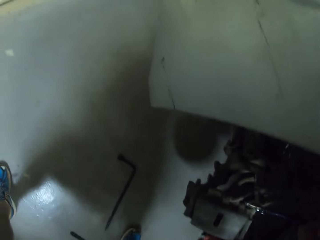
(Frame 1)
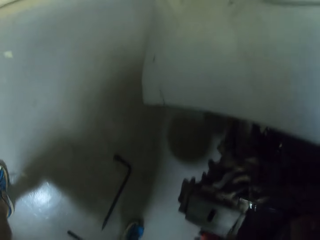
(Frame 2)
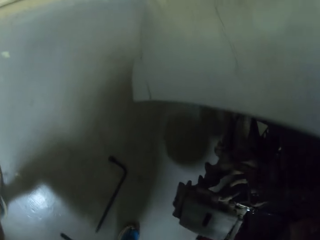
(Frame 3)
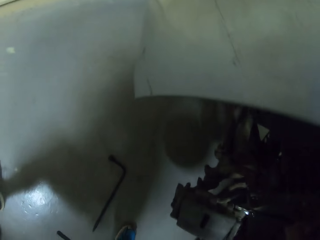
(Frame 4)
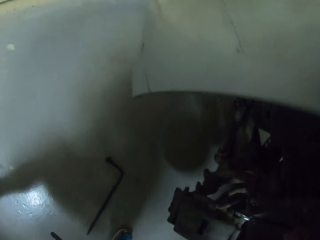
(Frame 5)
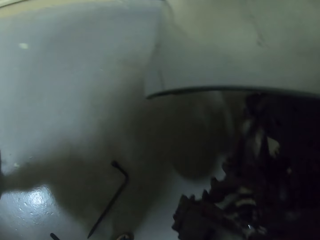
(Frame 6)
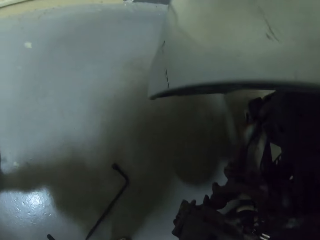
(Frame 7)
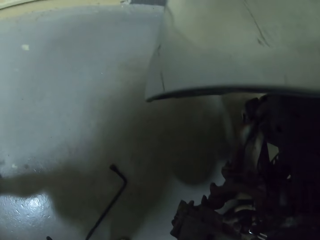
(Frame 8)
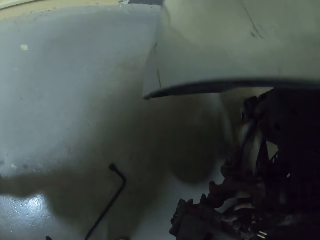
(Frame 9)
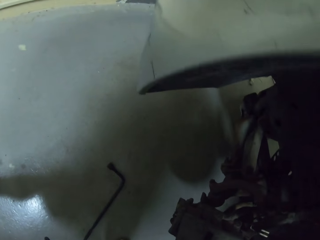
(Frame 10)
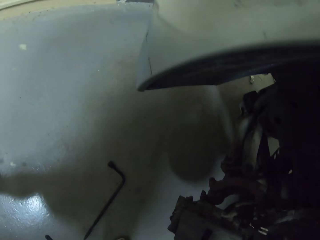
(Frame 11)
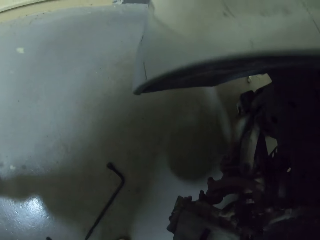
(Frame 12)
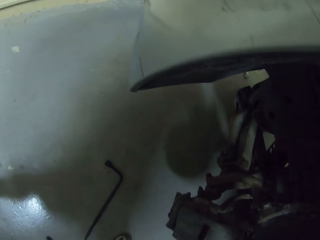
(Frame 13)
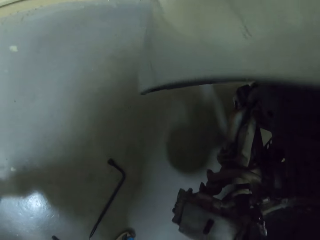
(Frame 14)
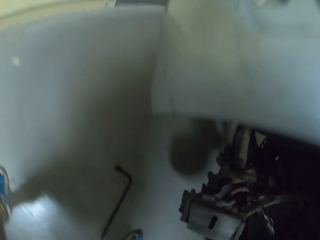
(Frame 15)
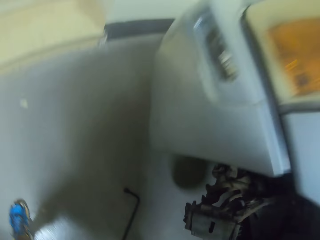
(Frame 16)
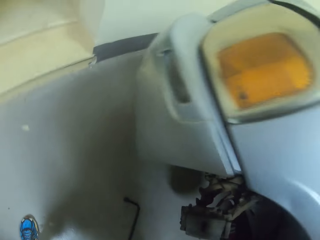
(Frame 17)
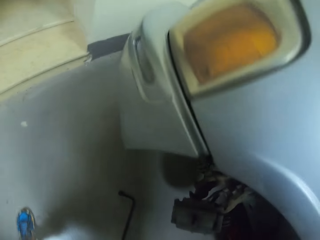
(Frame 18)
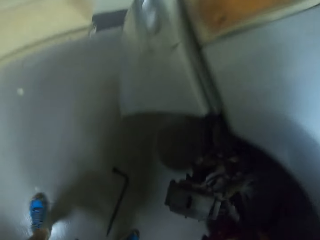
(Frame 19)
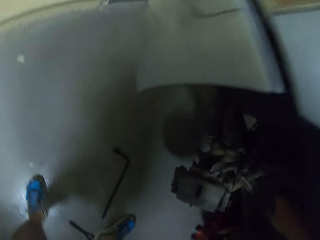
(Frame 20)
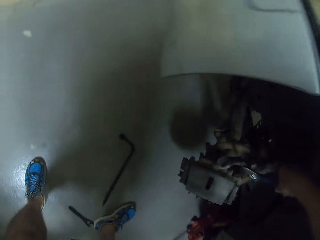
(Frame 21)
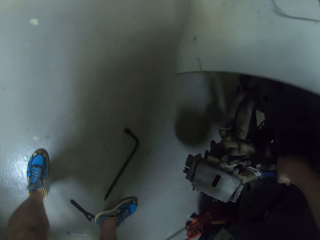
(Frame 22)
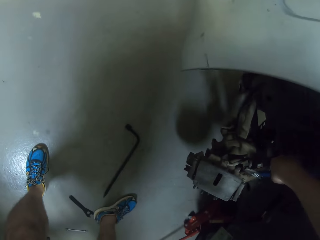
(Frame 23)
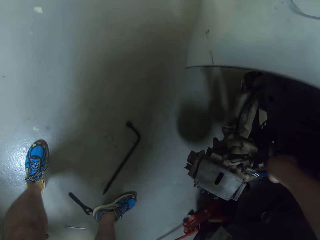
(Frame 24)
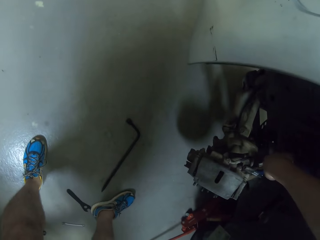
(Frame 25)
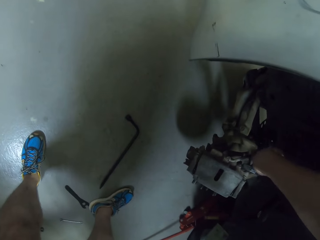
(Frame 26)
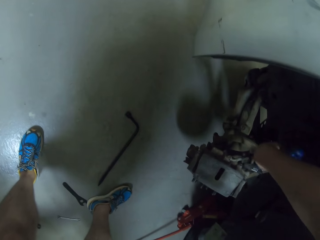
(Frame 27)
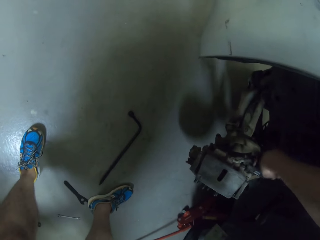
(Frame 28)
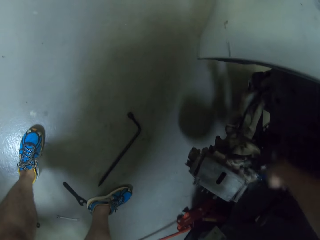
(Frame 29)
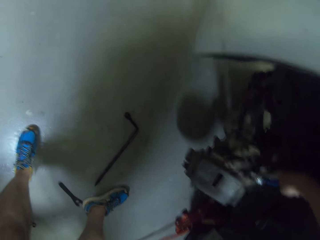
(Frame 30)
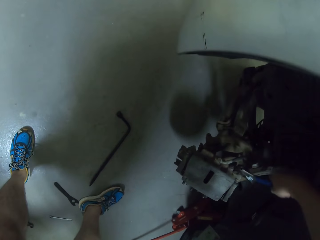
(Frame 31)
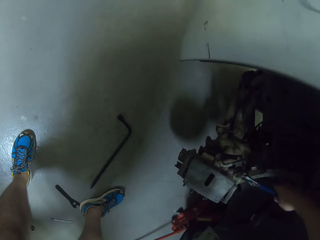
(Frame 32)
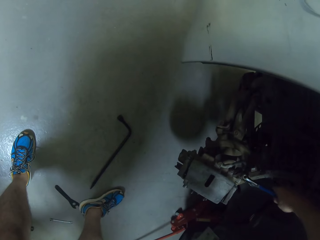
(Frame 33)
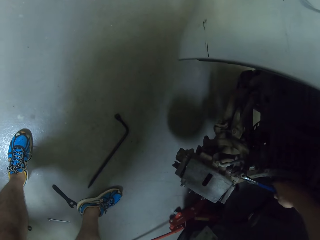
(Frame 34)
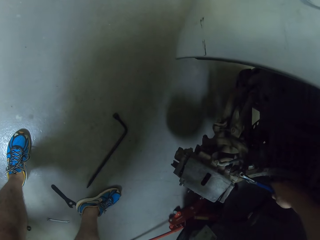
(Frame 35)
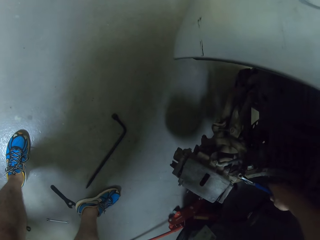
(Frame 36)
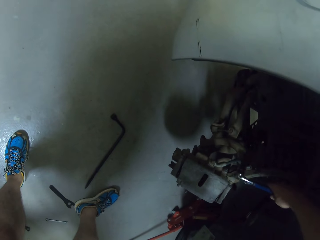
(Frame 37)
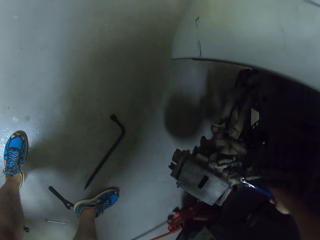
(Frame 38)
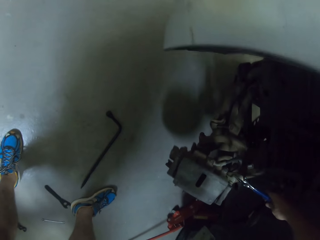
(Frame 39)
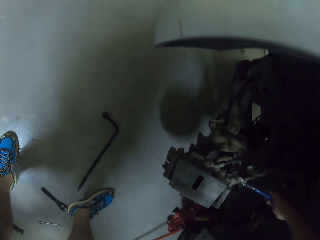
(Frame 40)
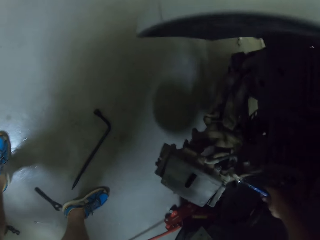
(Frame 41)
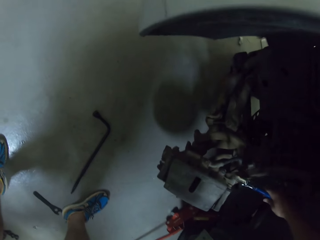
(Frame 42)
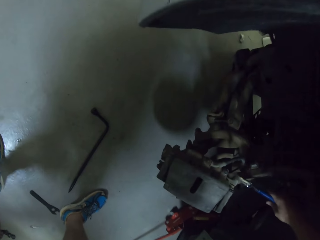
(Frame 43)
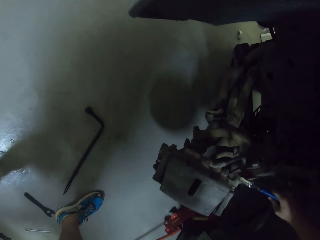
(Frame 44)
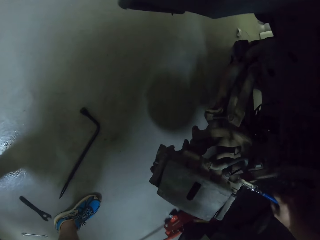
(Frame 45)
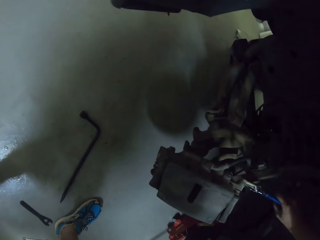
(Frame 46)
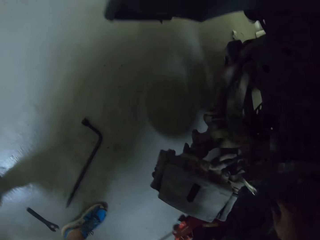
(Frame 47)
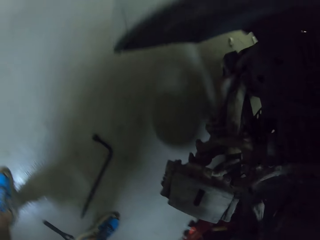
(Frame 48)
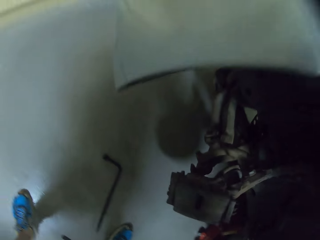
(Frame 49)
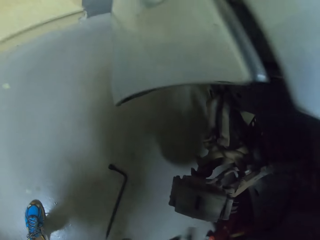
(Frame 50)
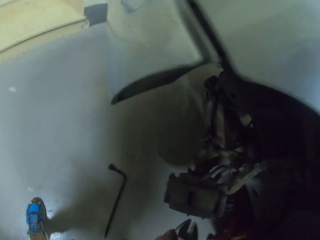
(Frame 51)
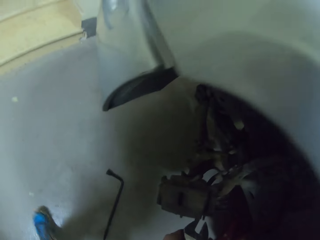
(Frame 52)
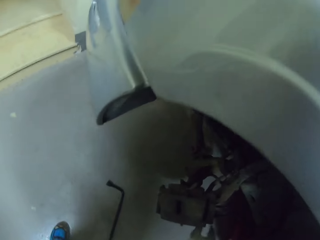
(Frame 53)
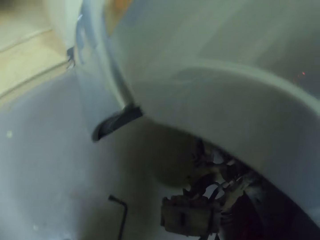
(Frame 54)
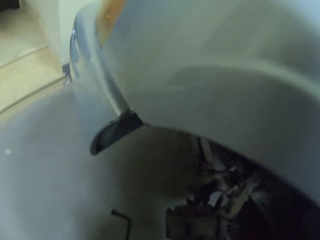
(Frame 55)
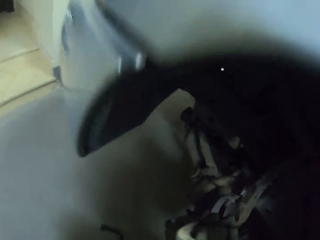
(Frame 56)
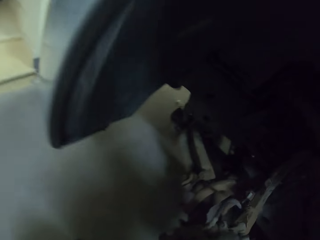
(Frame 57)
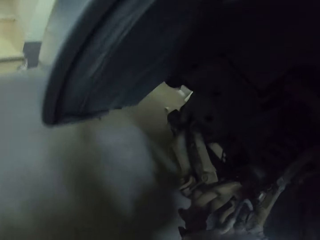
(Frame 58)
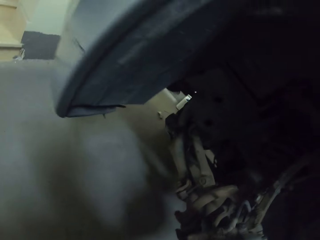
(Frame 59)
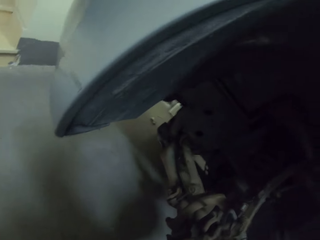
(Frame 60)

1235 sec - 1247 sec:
The camera wearer opens the nut bolt.

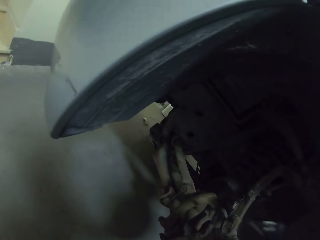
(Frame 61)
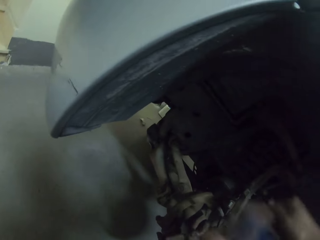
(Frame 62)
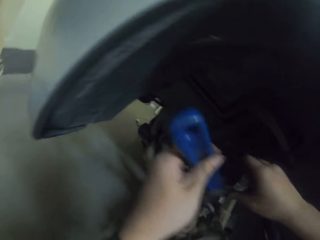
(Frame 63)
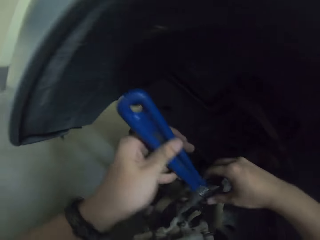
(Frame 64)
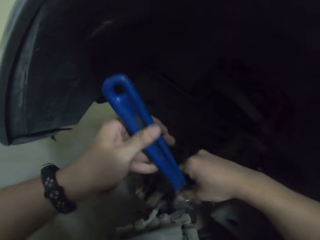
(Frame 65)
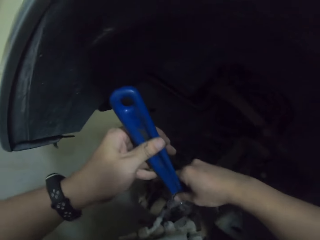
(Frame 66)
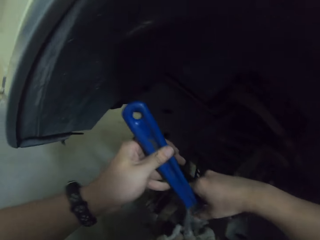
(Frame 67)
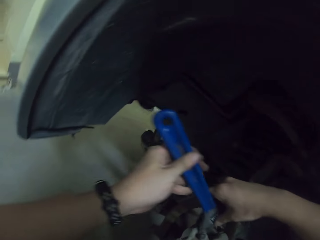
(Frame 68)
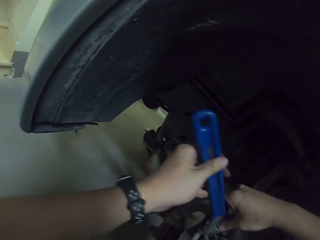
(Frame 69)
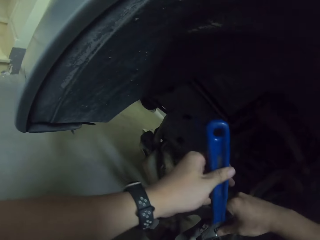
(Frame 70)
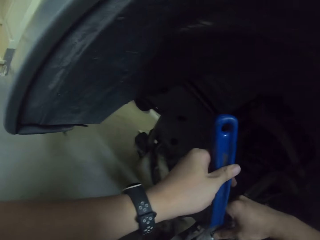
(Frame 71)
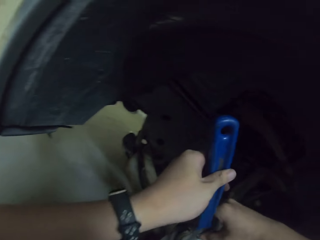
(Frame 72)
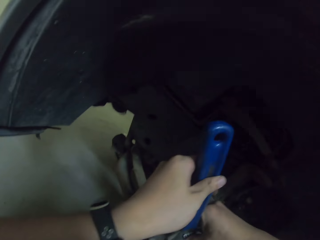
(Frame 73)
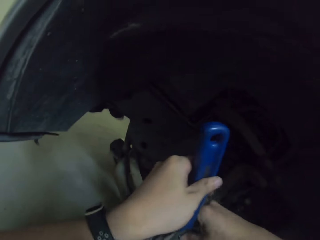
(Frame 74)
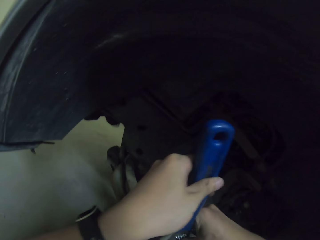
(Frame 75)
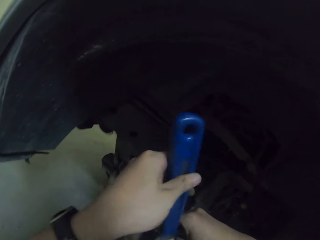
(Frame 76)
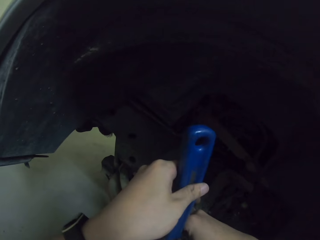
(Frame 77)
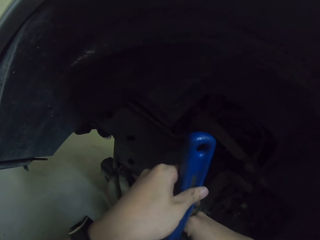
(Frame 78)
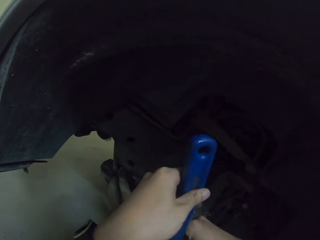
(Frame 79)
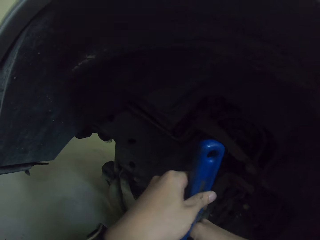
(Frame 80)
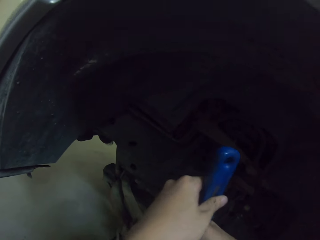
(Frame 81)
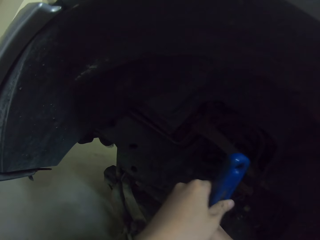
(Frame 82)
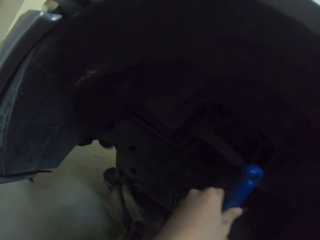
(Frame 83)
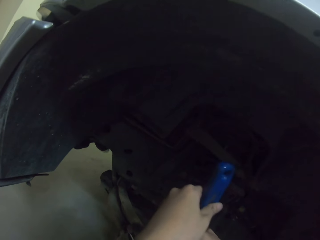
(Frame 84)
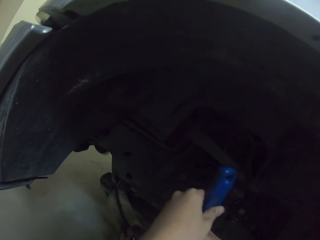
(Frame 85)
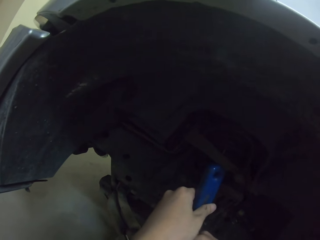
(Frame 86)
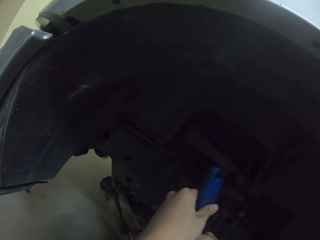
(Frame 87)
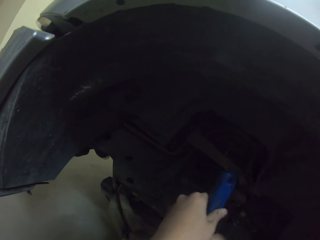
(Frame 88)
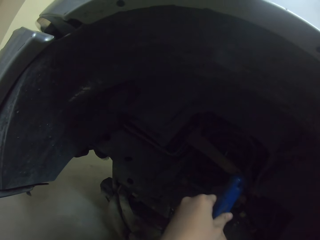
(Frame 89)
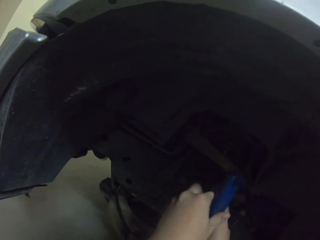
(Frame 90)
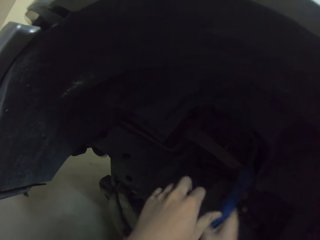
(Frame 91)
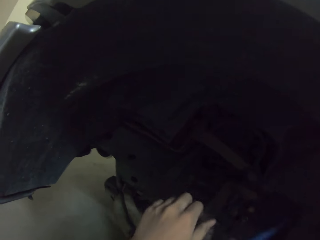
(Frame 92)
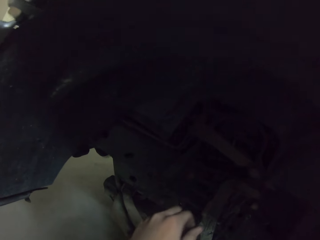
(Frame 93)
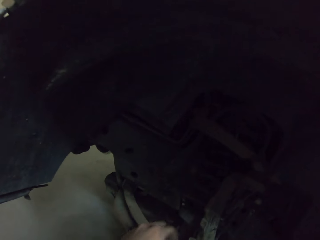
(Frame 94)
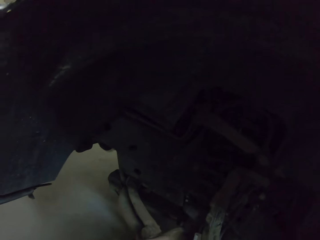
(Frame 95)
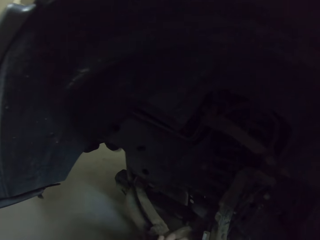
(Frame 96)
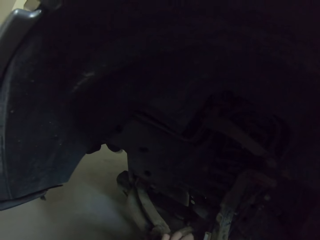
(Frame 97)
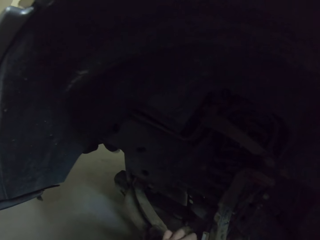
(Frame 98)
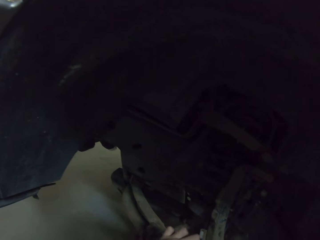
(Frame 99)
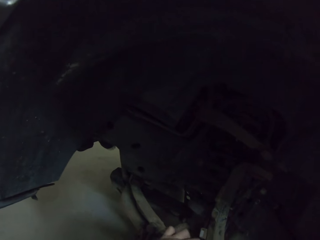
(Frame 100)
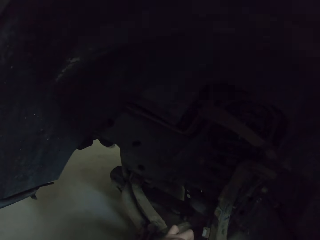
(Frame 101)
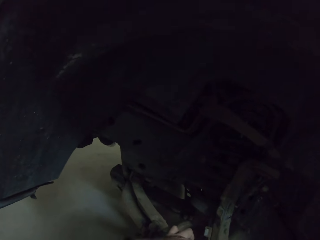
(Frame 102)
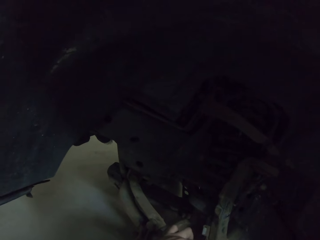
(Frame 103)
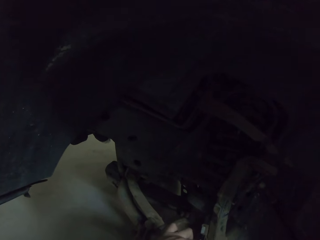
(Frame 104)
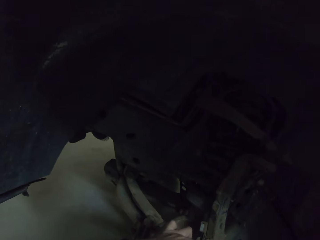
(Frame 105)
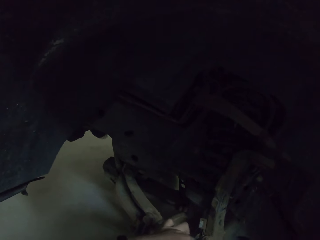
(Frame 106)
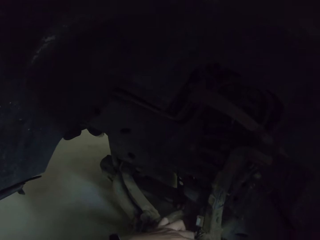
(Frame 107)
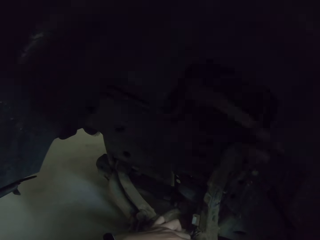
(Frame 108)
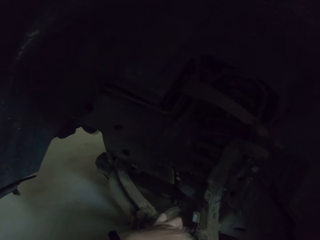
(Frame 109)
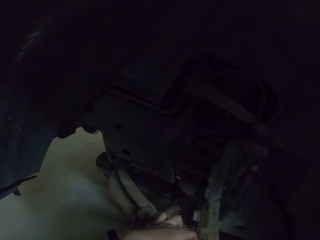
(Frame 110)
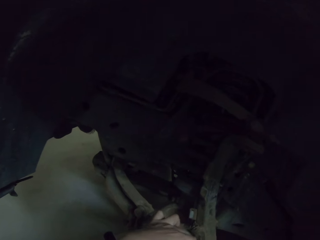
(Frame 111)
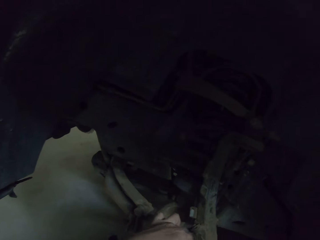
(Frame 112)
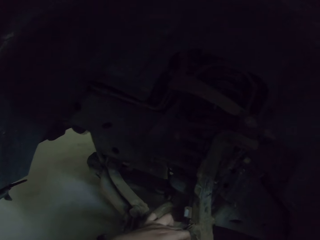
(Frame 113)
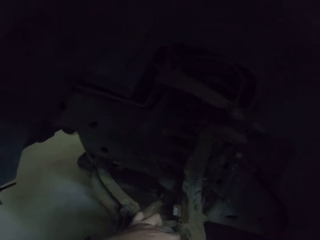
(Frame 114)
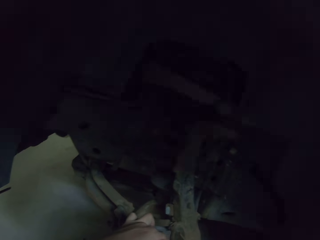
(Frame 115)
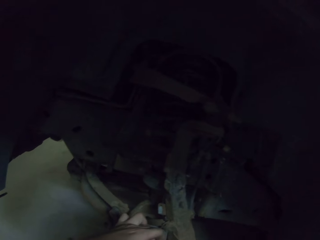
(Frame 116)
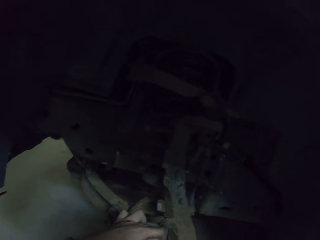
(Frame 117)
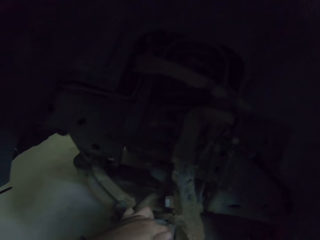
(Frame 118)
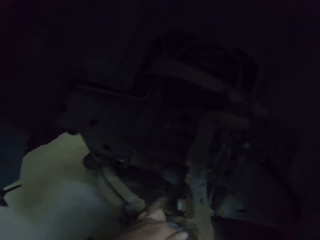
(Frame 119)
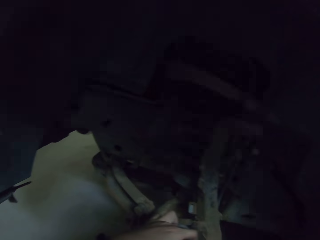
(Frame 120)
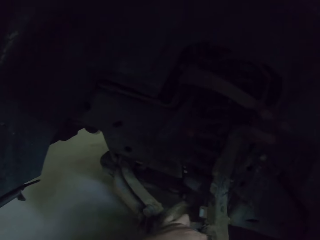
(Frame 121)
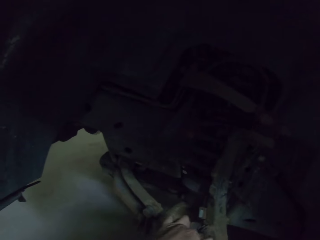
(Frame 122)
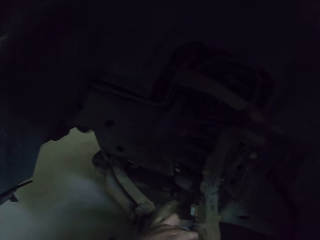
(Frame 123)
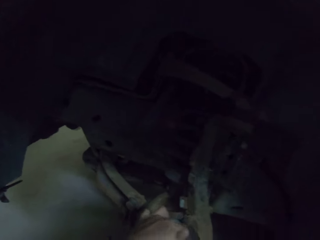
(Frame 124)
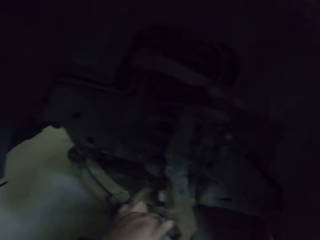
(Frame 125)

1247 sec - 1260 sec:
The camera wearer loosens the bolt with a hand.
